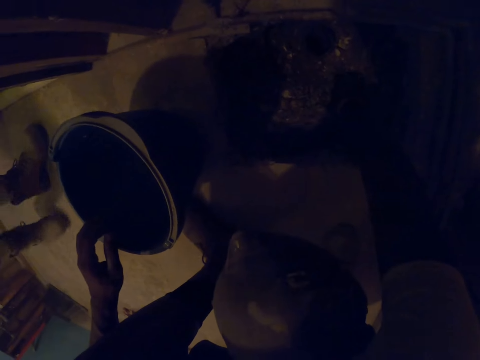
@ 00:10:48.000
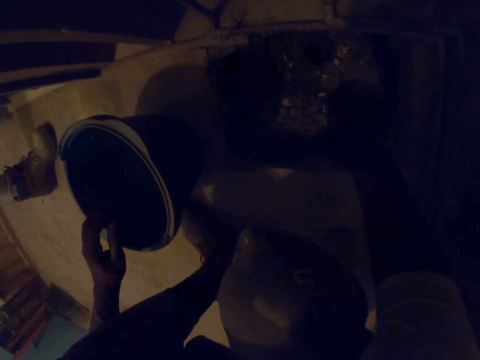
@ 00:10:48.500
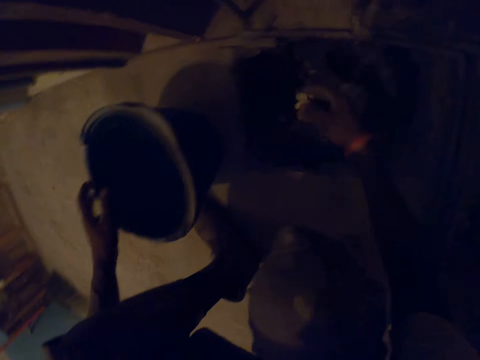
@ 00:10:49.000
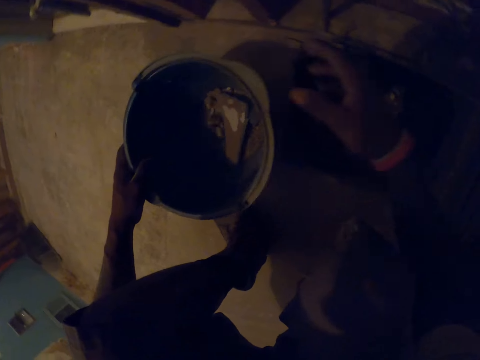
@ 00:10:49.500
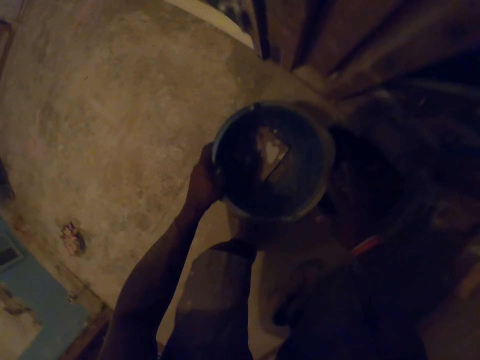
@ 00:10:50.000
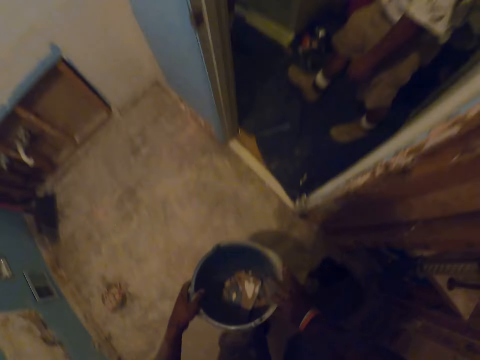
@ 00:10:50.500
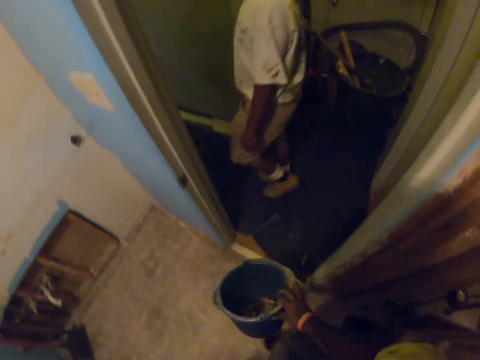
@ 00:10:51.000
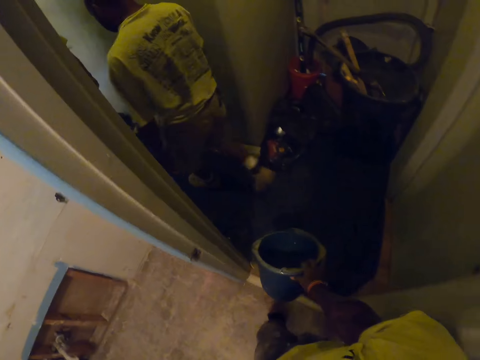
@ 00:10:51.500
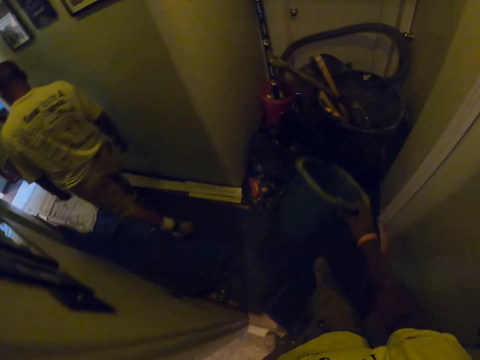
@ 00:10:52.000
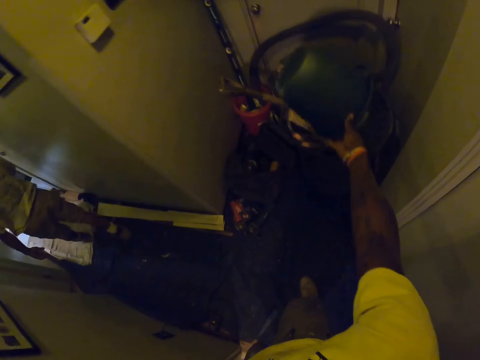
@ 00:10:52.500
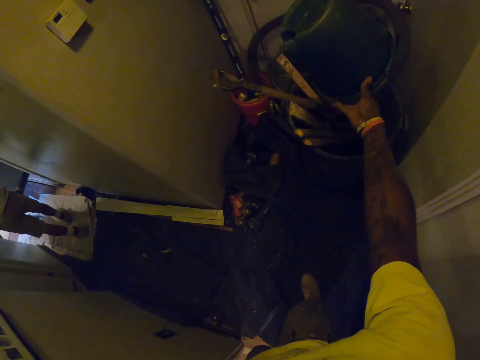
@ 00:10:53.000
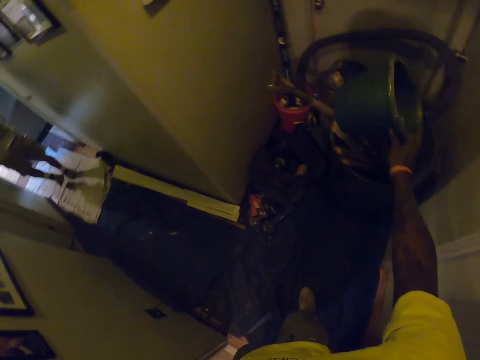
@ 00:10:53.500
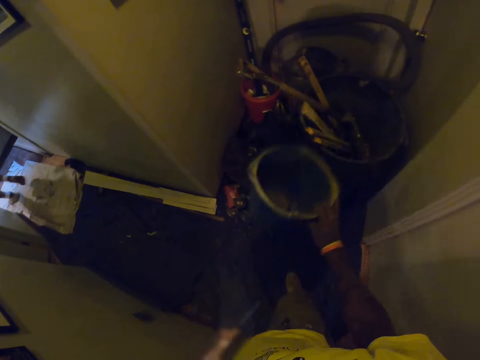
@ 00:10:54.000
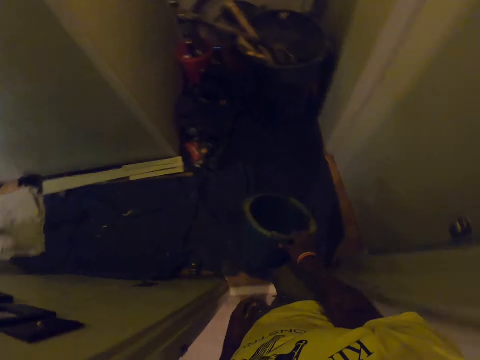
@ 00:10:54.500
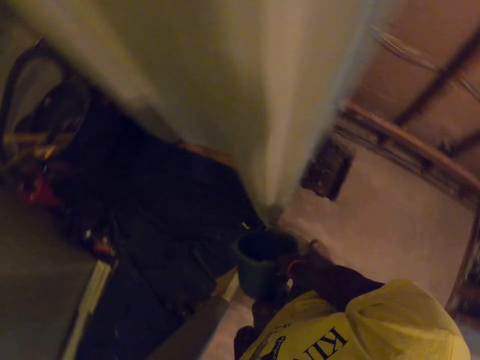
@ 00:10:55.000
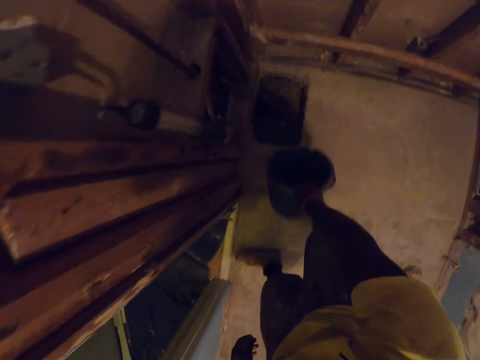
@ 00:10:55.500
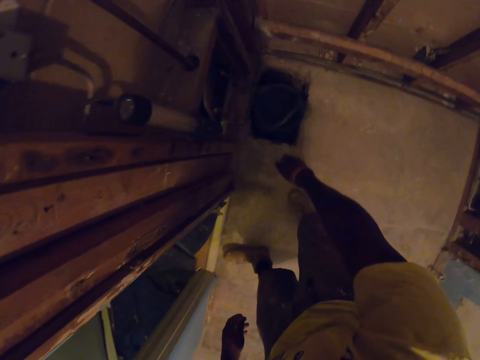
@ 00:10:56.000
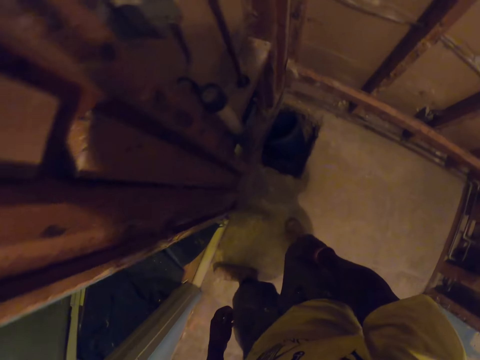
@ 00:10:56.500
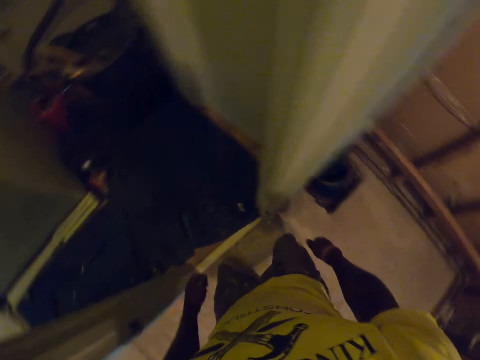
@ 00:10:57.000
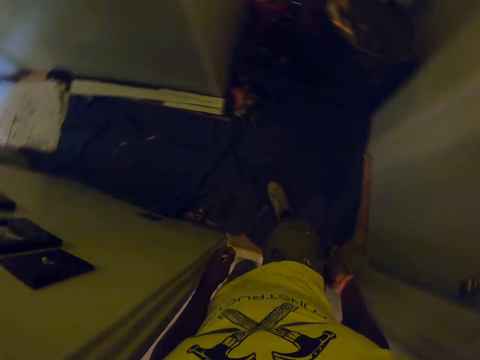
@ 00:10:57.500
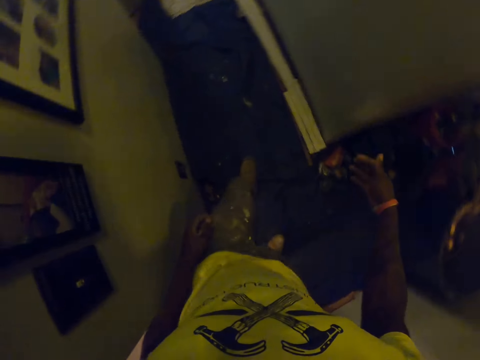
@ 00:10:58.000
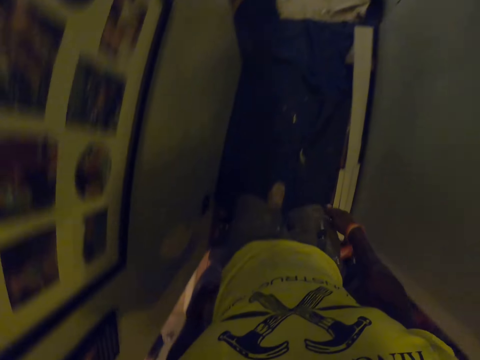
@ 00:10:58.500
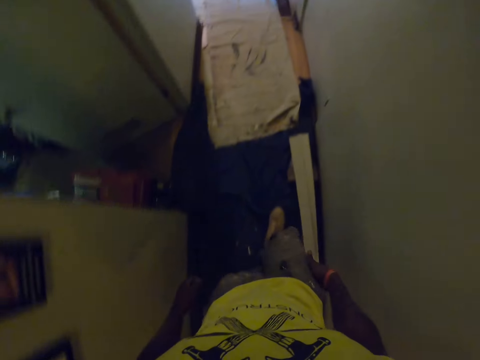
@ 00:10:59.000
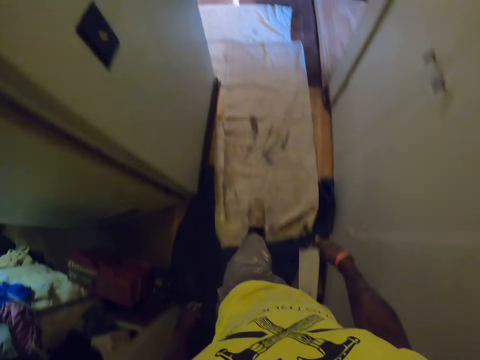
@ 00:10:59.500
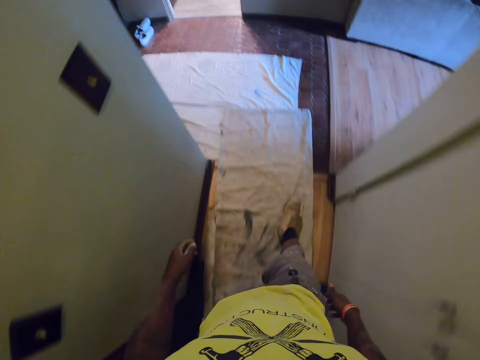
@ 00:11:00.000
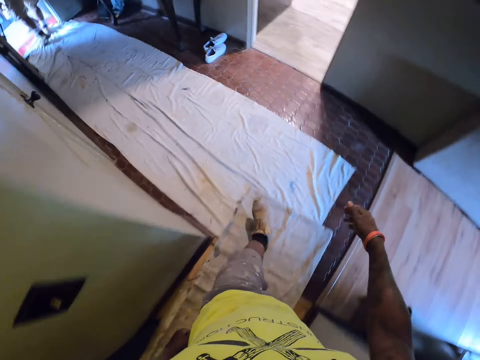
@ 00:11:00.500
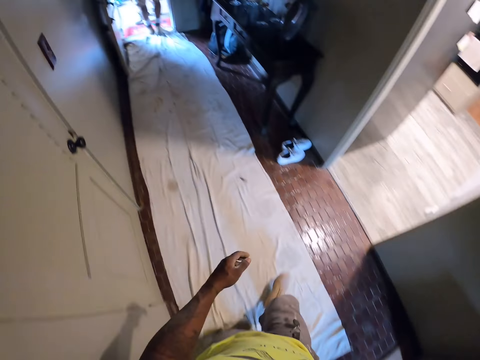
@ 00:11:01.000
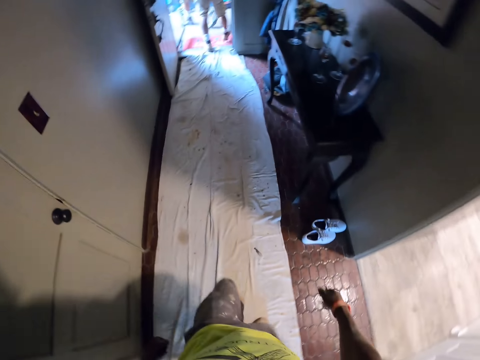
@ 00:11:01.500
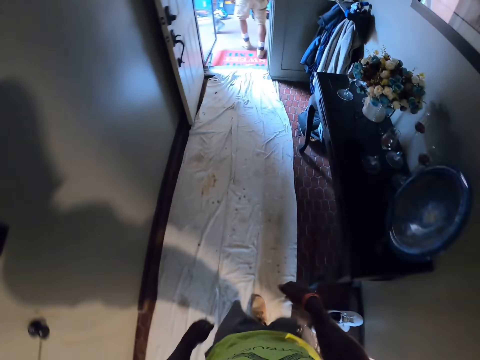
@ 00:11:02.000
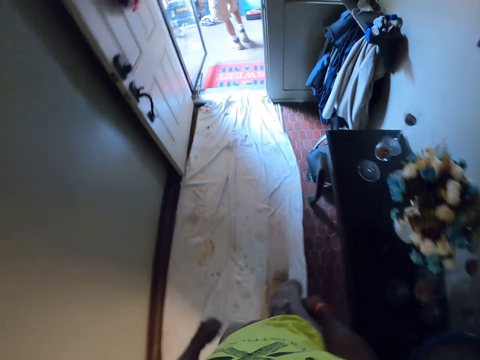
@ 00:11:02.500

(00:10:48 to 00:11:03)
The camera wearer tosses the debris into the bucket from the hole in the floor with his right hand. He stands up. He picks up the bucket from the floor with both of his hands. He walks away from the room. He passes the bucket to his right hand. He pours the debris in the bucket into the plastic bin with his right hand. He moves towards the inside of the room. He places the bucket on the floor. He drops the bucket into the hole in the floor with his right hand. He walks out of a bathroom.

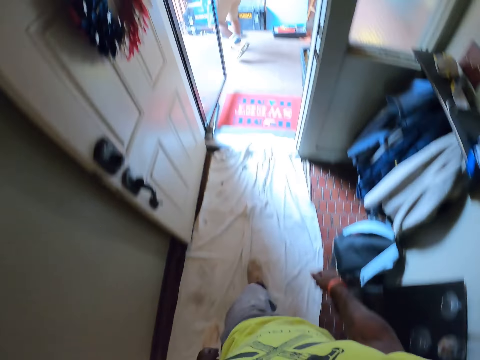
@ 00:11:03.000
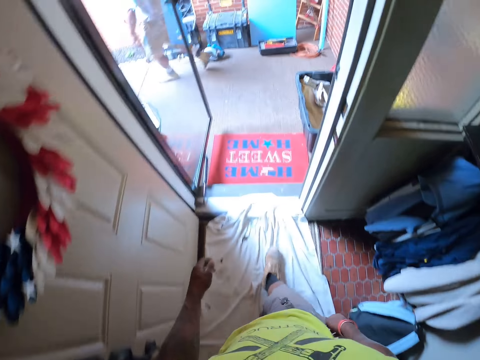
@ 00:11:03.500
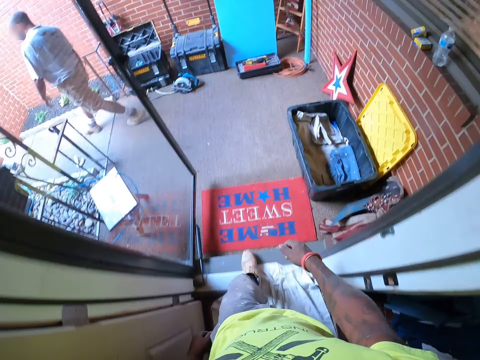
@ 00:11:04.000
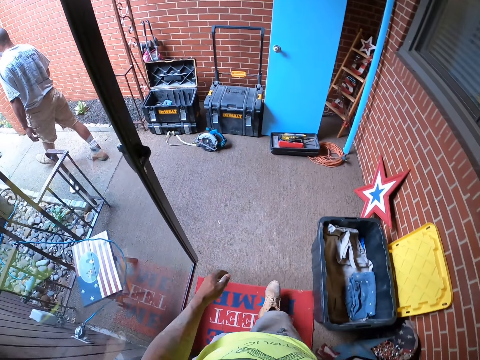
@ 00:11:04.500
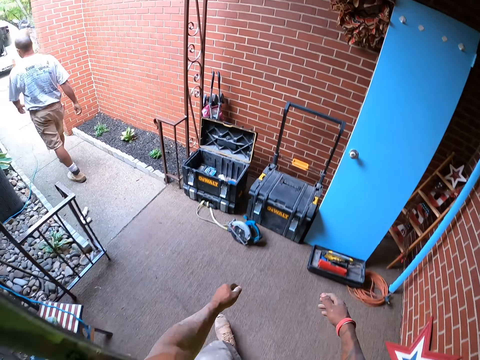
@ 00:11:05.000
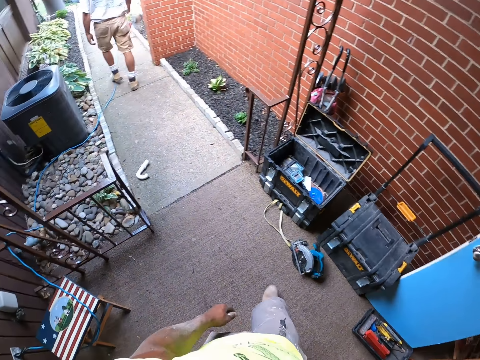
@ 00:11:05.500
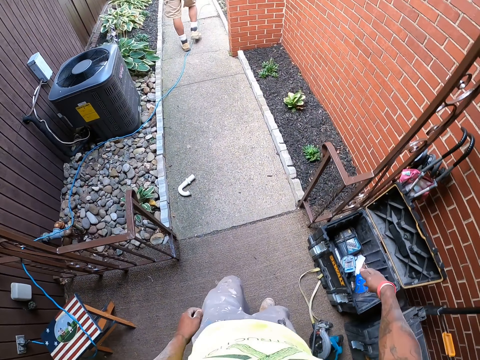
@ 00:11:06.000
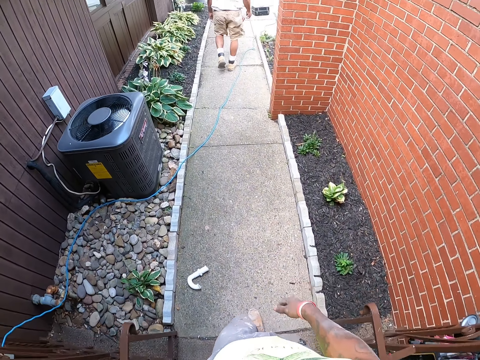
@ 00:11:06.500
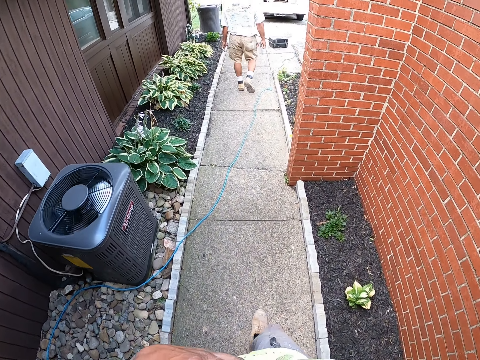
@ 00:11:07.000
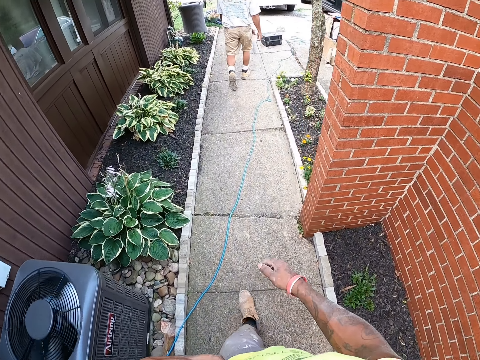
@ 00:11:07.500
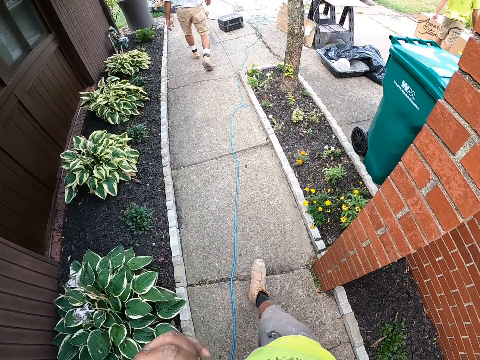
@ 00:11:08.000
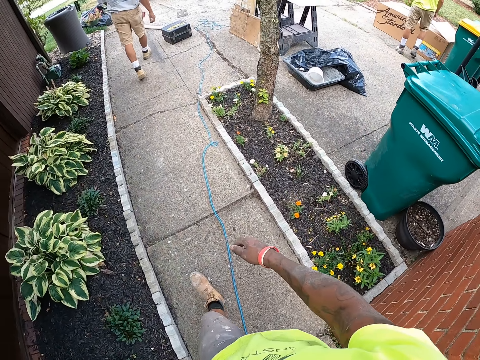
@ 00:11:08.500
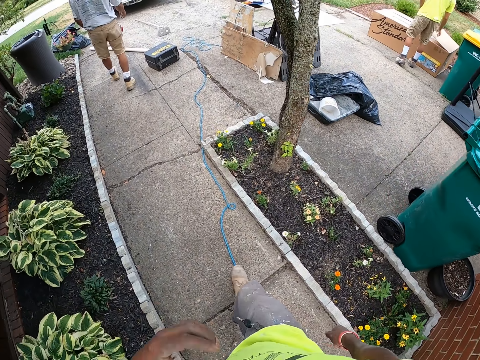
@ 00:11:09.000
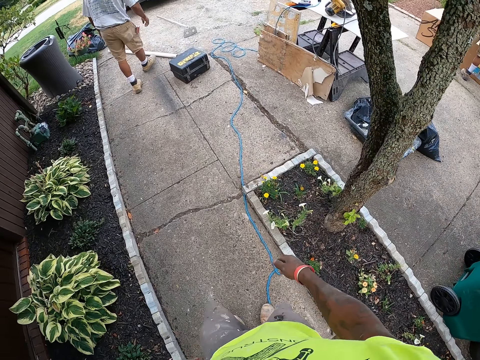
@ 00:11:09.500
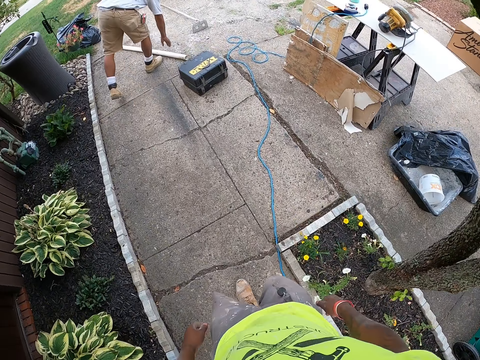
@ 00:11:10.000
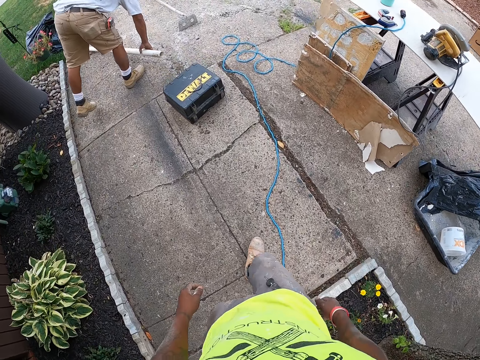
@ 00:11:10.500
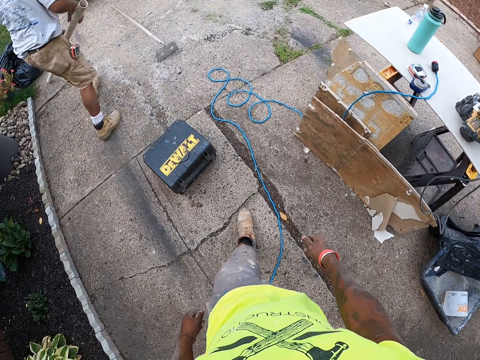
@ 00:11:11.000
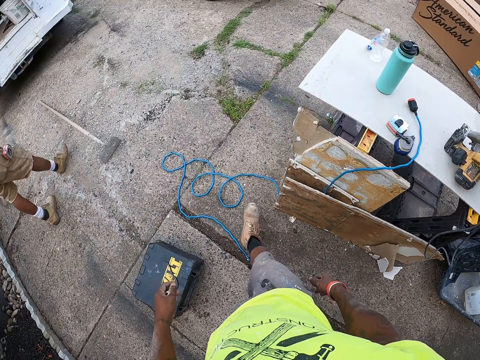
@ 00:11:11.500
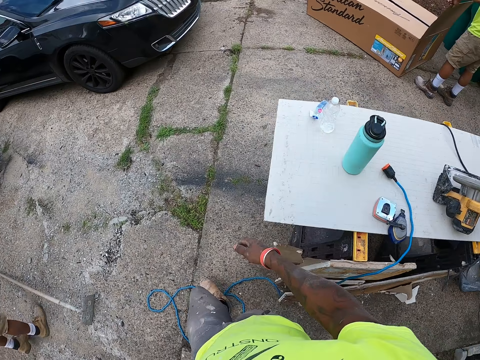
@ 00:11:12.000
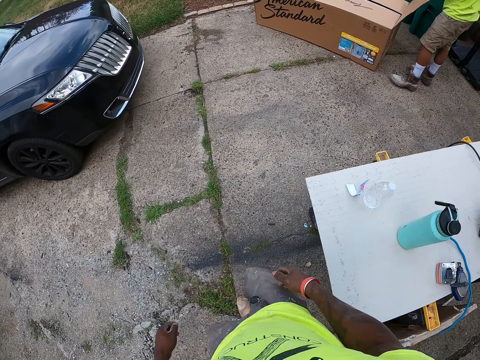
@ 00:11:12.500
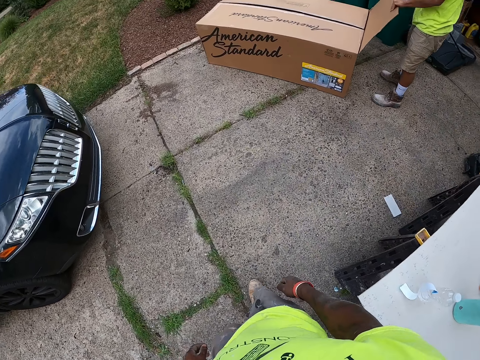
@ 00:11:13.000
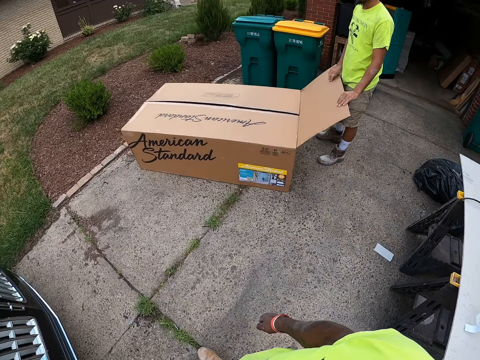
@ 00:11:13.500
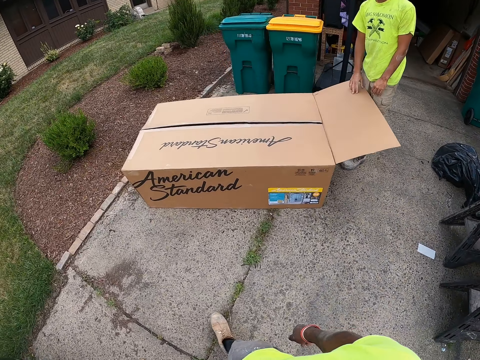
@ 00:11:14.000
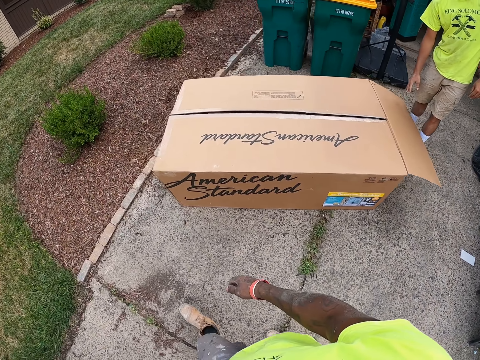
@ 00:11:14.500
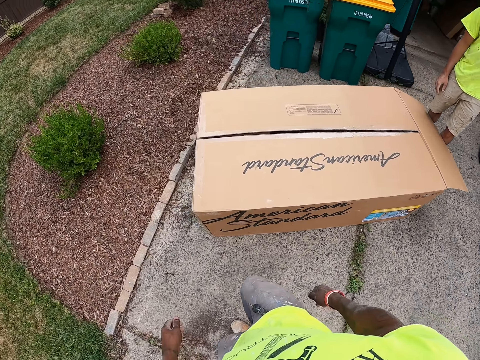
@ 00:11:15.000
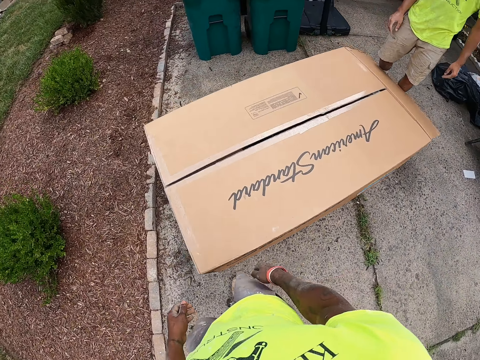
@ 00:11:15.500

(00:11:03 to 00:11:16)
A carpenter picks up a pipe from the floor with his right hand. Another carpenter moves a box on the floor with both of his hands.
